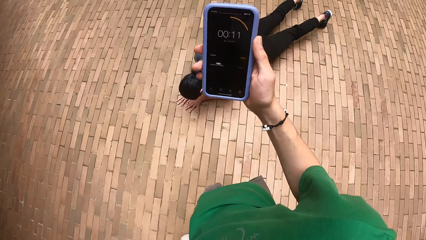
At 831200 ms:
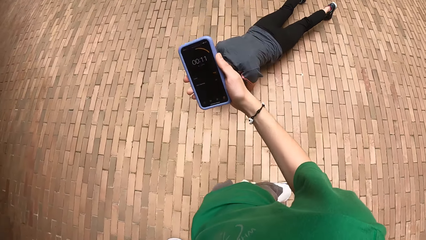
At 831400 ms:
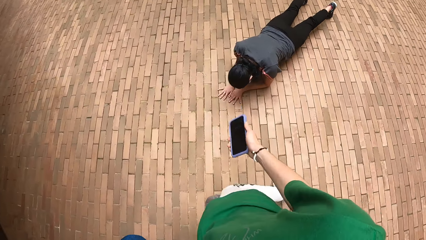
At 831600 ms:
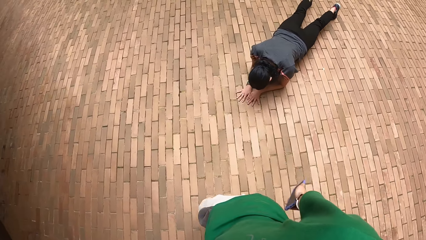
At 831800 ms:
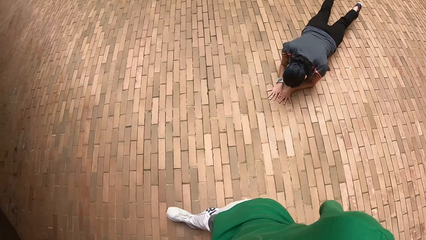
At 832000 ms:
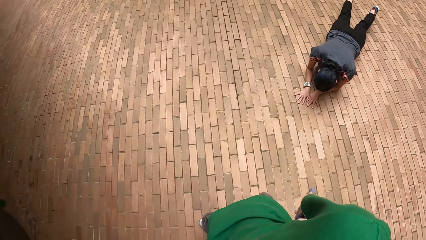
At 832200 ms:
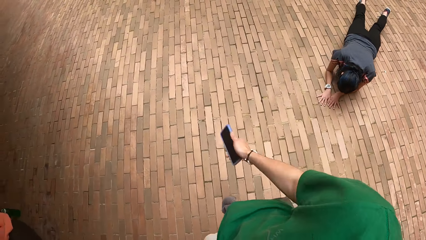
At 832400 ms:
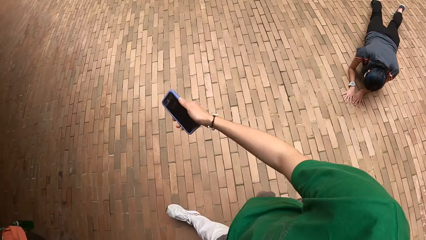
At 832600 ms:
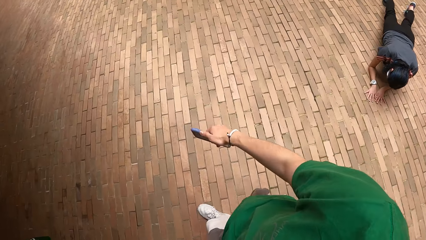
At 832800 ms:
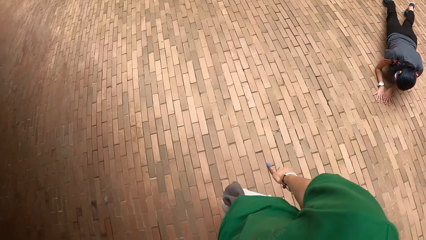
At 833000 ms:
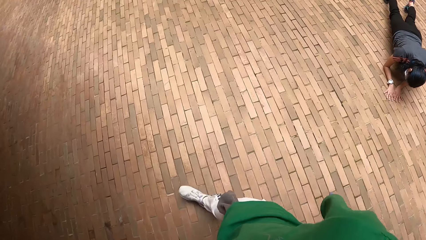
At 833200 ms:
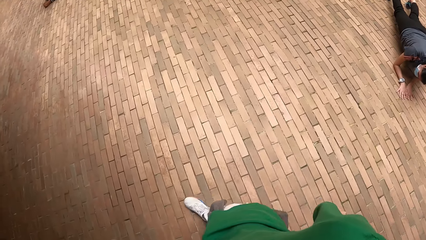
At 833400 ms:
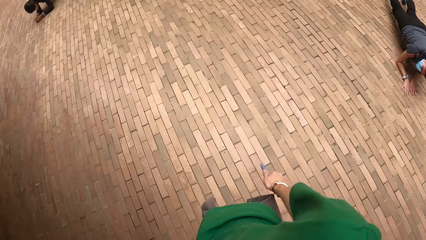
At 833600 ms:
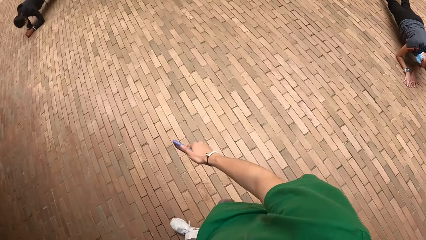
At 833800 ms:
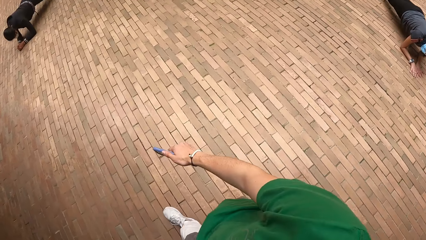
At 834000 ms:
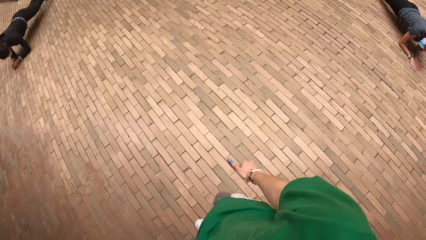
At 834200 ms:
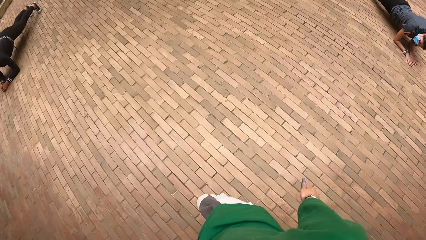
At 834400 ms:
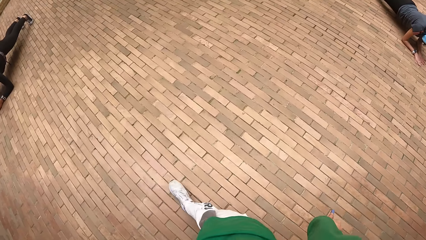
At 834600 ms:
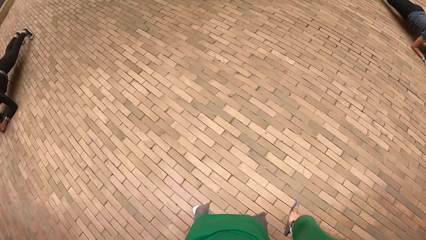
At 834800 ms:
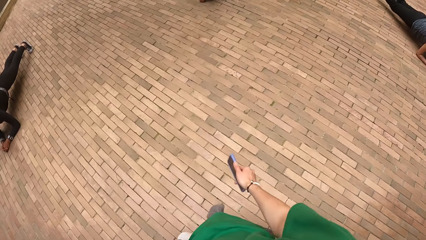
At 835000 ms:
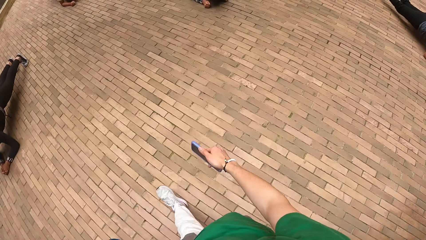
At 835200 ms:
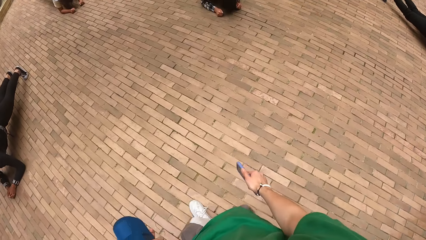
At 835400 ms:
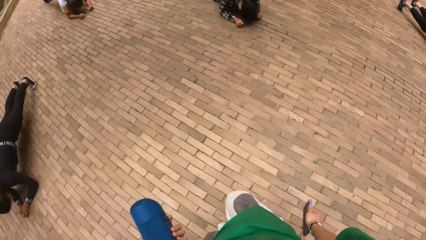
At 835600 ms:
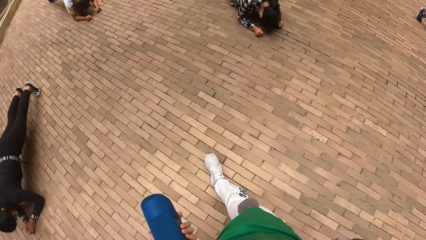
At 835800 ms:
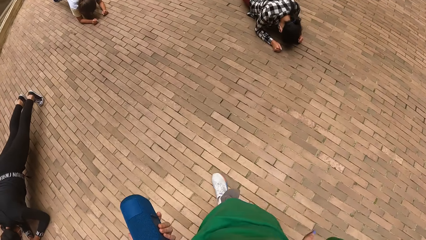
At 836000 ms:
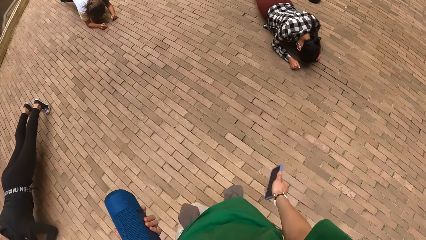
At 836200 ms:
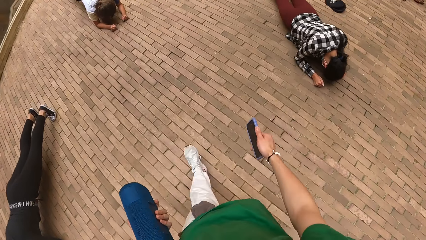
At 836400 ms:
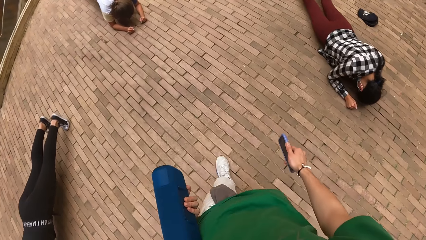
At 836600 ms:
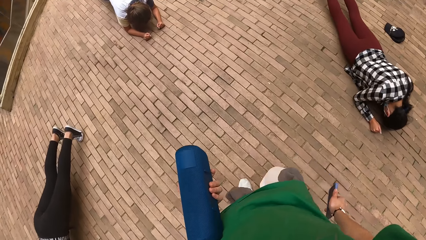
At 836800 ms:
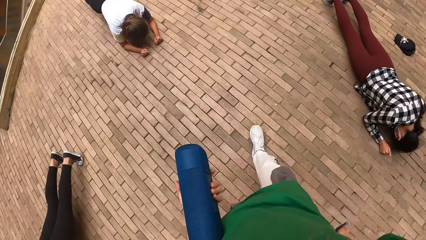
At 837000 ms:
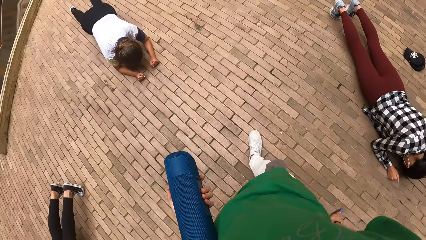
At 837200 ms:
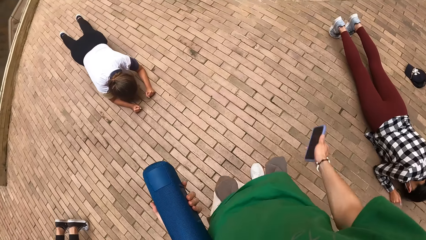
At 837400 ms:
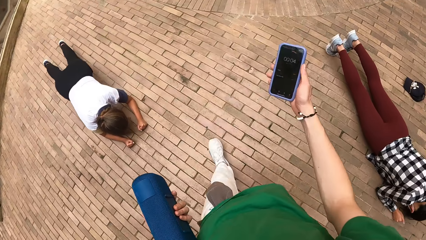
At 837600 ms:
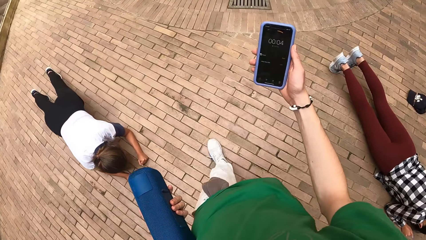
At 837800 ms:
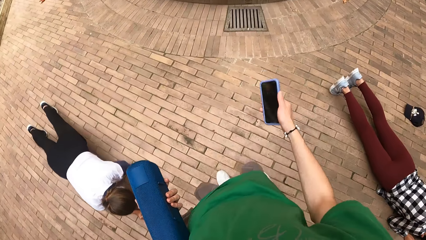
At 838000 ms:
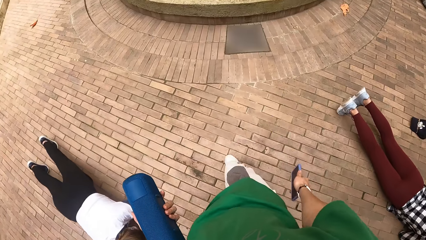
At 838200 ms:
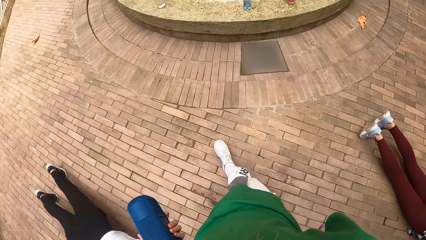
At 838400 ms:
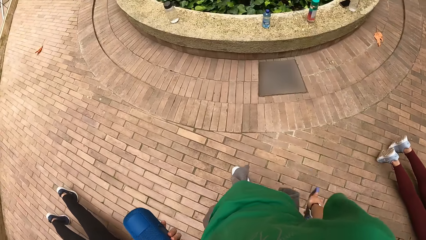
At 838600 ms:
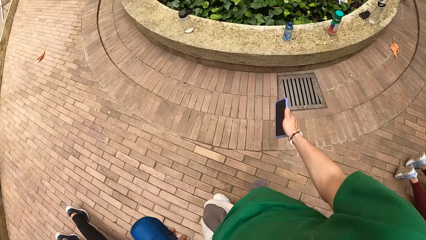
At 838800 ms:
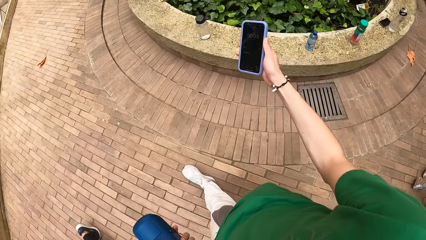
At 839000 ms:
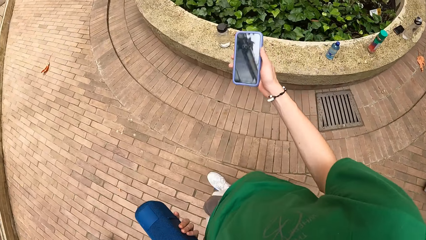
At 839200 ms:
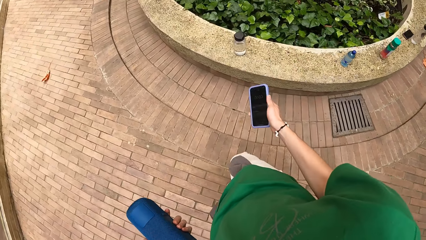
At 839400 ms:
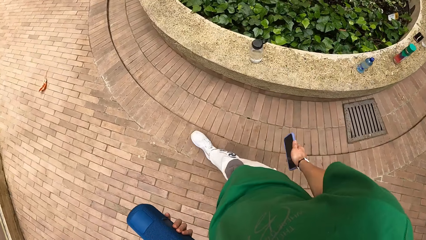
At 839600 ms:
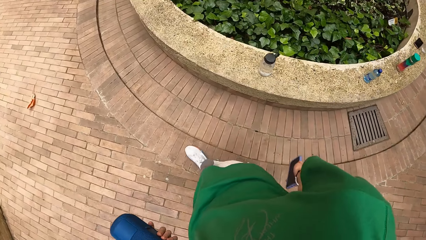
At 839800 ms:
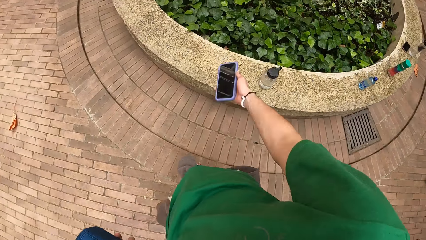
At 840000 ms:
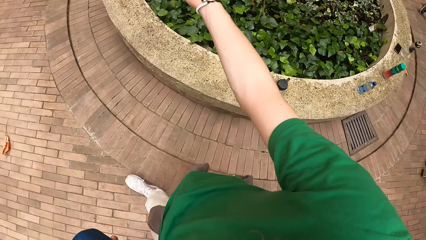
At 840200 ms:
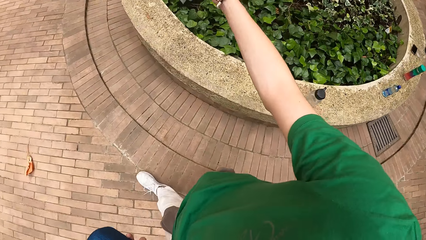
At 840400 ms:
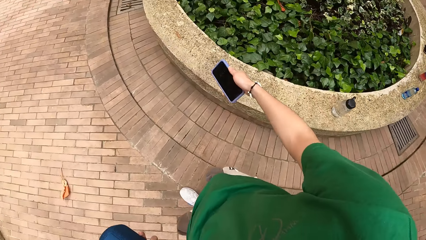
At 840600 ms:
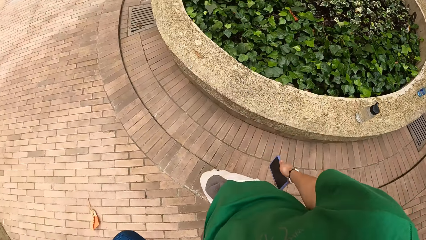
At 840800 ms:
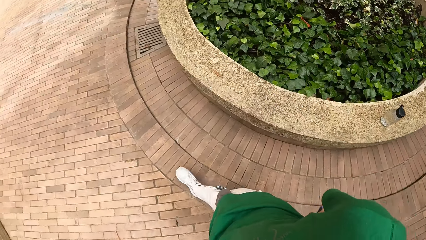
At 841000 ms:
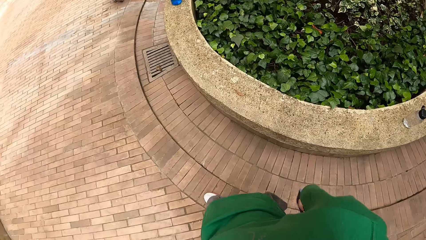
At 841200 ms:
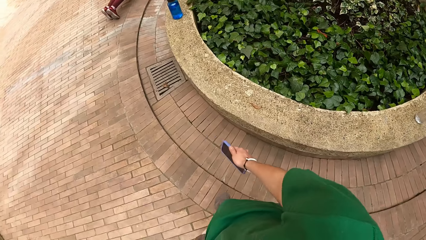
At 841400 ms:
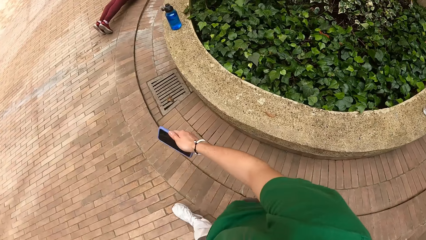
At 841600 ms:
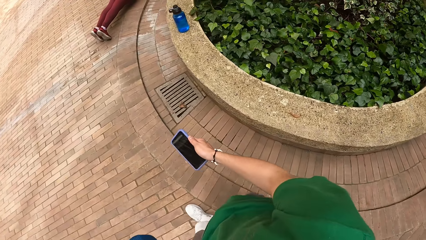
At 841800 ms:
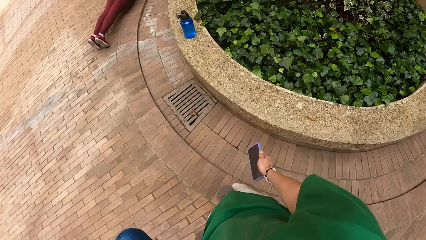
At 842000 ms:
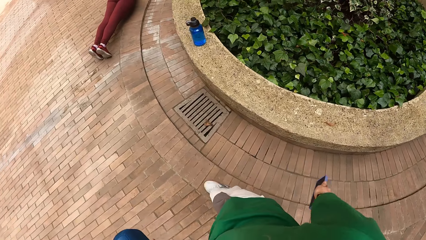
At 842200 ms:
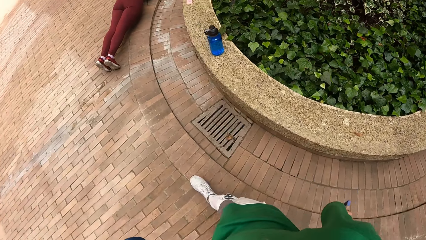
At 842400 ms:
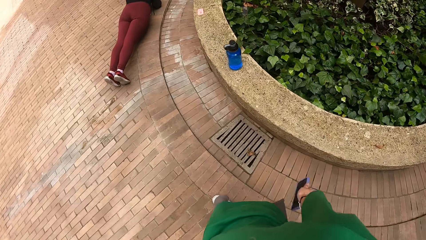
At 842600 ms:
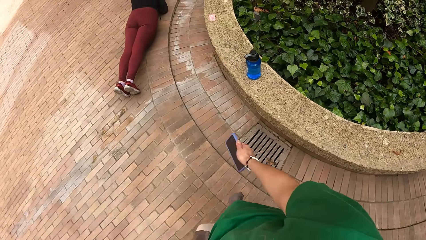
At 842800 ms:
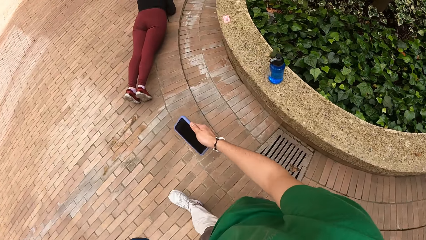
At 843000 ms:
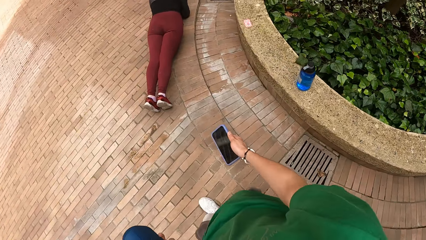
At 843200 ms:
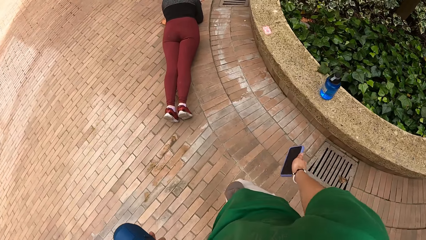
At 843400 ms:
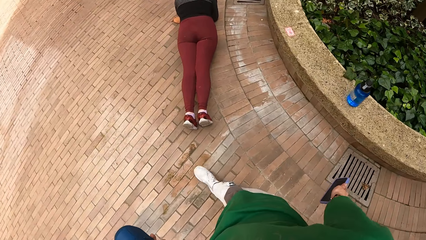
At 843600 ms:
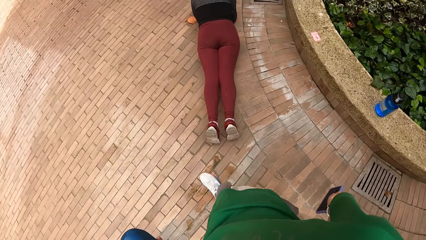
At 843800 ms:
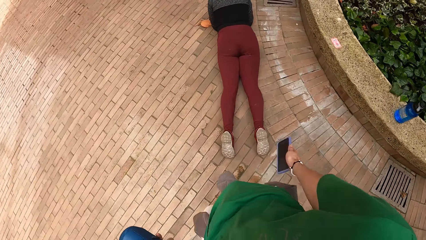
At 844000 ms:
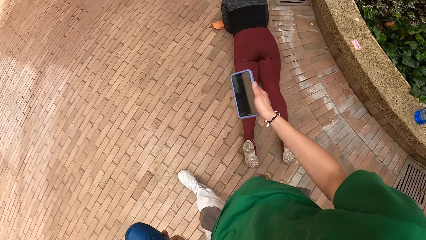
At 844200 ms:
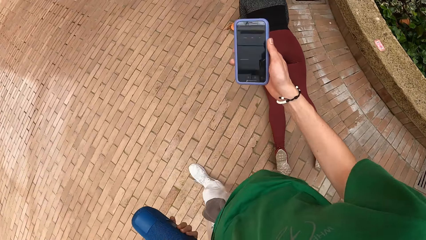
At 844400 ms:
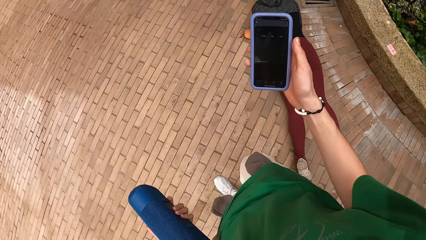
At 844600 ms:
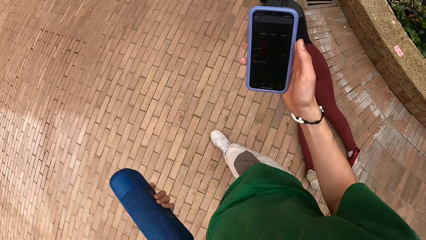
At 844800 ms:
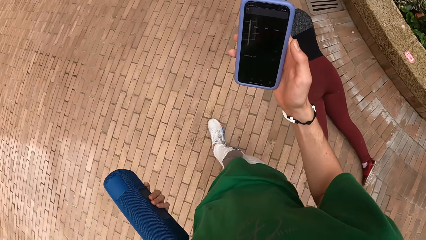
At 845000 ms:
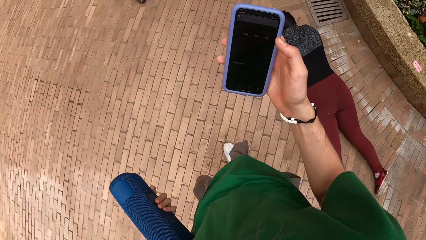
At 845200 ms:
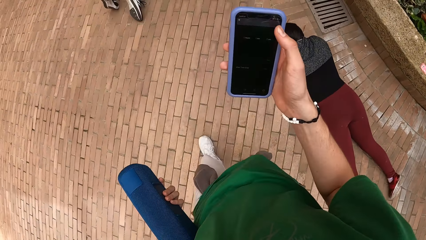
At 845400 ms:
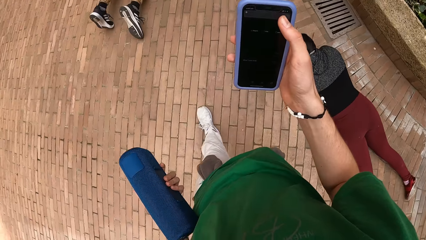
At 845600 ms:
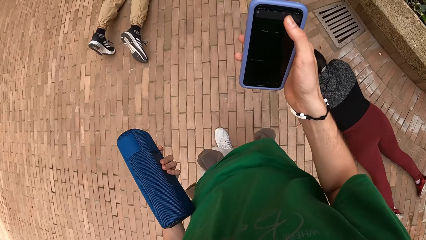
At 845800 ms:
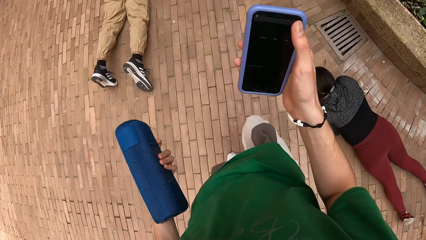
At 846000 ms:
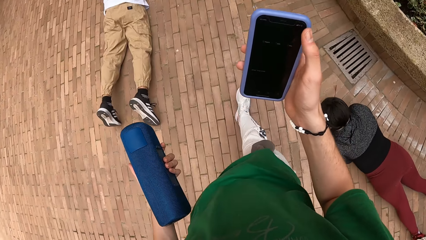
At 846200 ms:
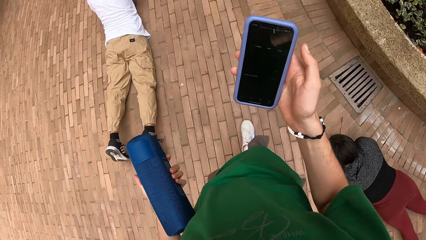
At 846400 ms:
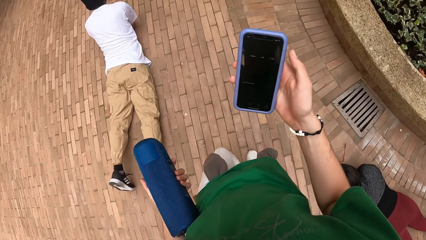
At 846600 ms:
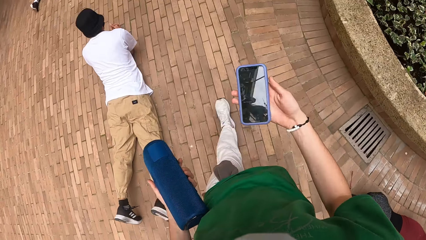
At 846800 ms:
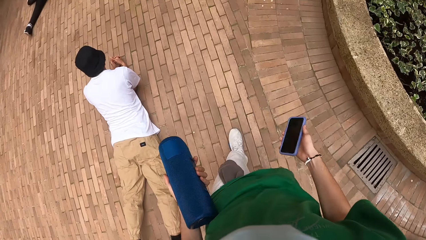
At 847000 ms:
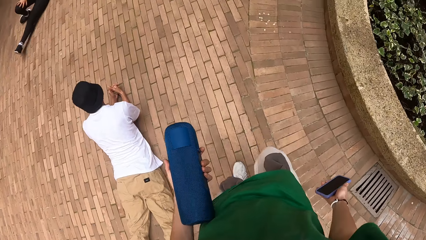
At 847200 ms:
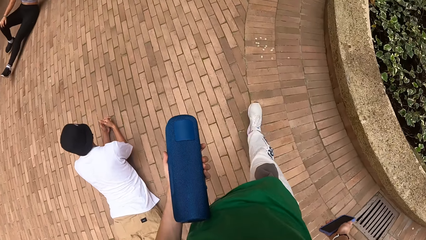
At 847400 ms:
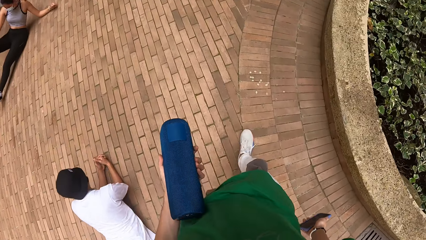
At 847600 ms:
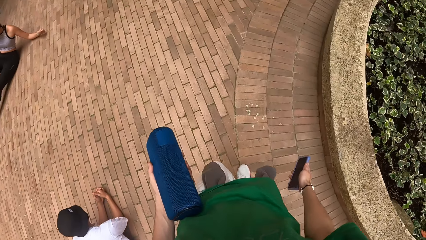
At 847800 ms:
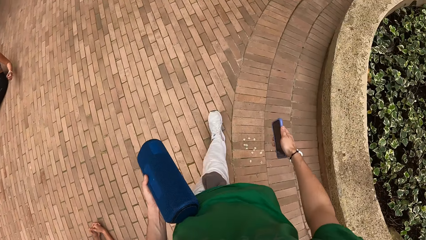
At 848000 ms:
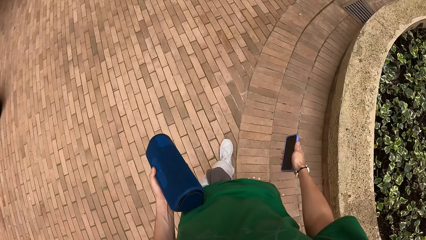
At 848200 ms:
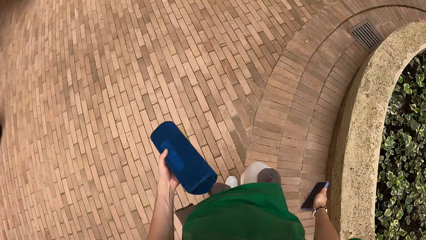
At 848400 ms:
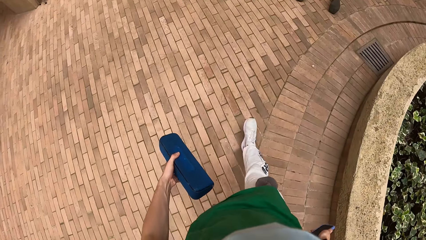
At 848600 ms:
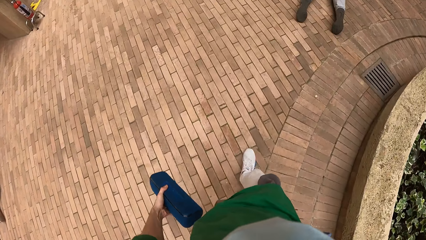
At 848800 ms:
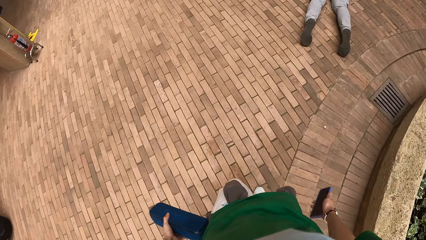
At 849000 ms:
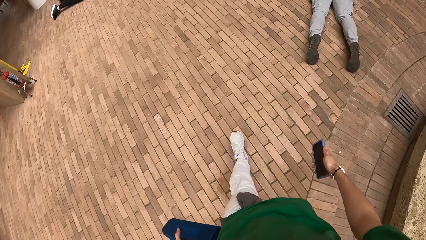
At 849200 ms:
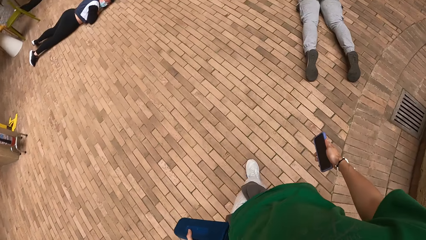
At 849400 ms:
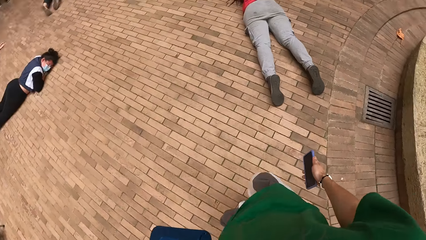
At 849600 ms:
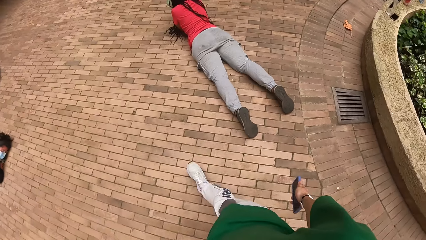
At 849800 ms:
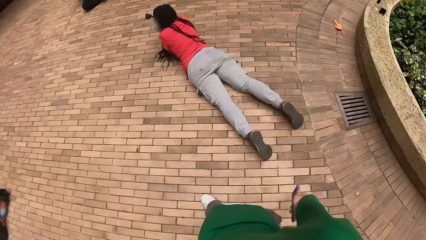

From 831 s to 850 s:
The camera wearer lifts right with a phone. They walk across. They use the phone.
